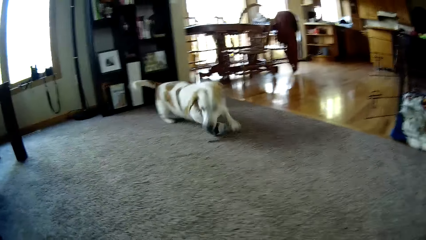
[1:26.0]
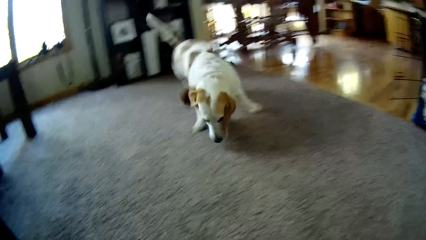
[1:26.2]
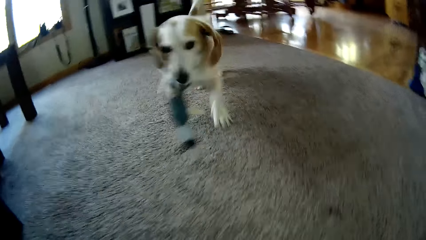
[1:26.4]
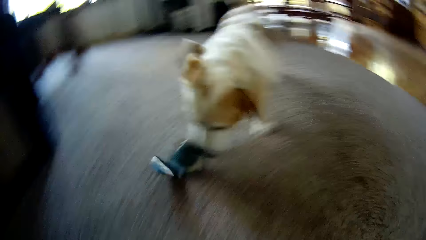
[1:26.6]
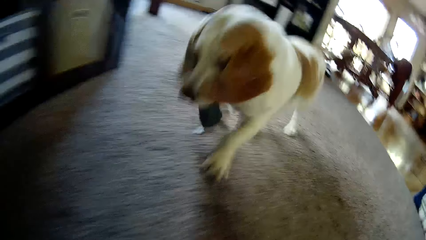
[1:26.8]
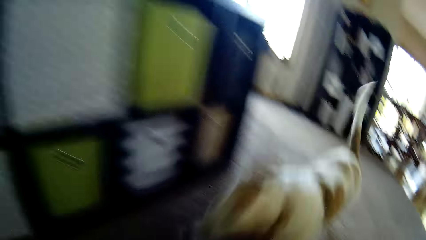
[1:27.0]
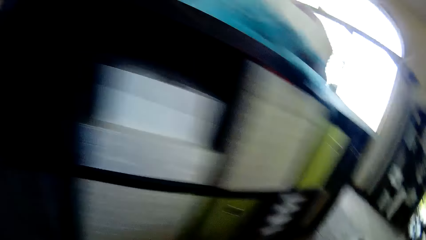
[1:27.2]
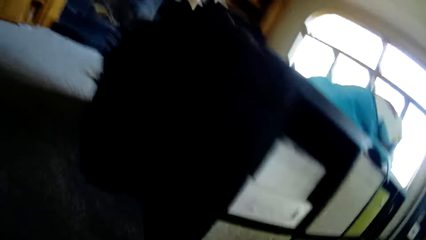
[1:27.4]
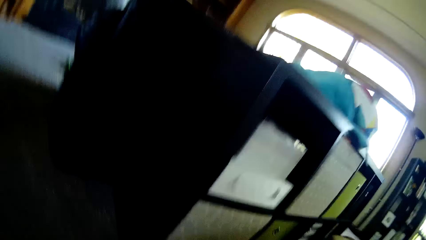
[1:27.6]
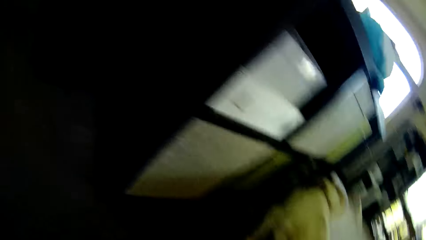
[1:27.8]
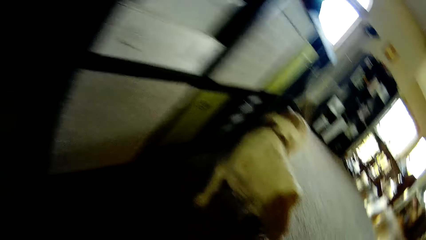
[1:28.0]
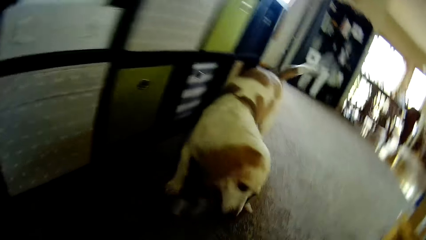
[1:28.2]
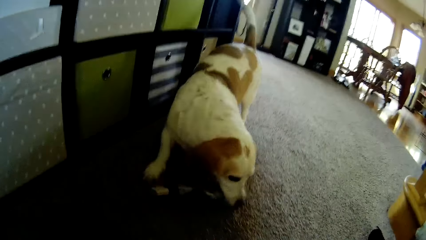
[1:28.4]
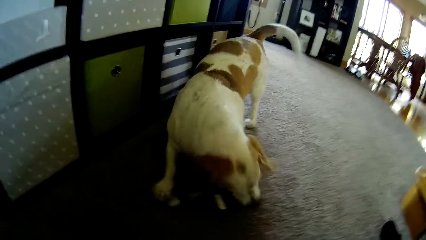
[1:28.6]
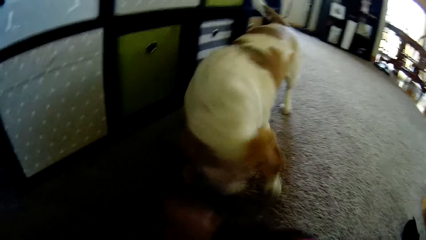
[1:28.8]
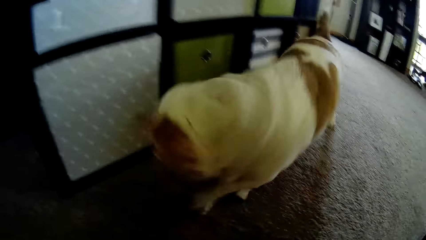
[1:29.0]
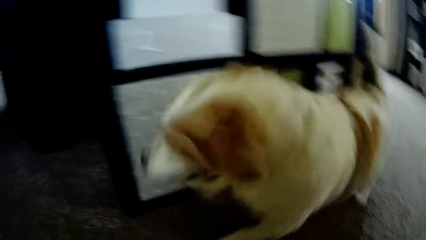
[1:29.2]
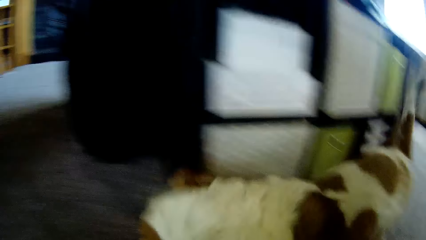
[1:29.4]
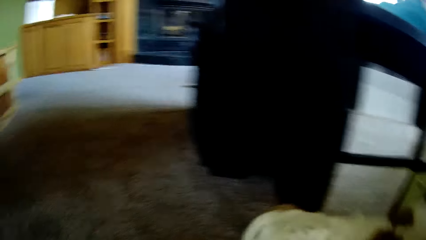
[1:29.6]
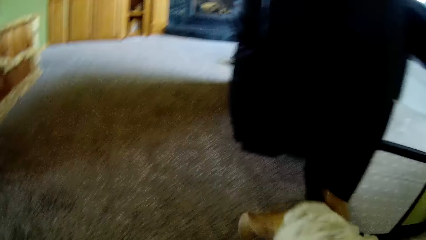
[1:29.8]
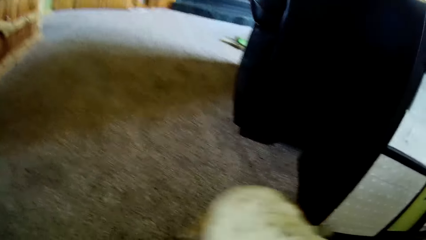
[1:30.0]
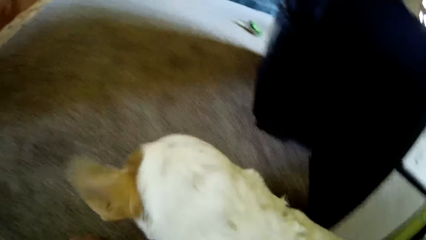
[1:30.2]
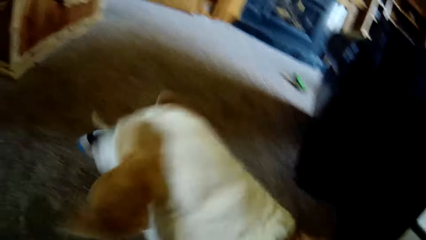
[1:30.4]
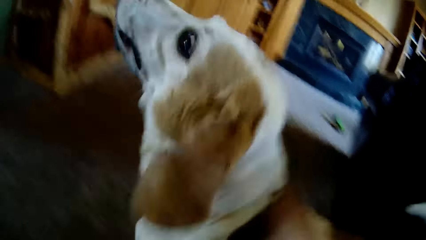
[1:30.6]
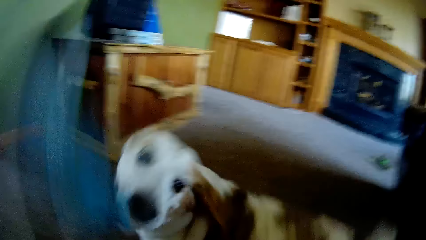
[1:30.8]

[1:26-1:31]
The dog holds the sock with his teeth. The camera wearer walks.

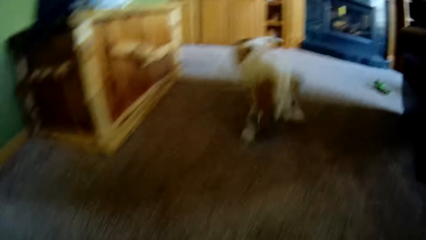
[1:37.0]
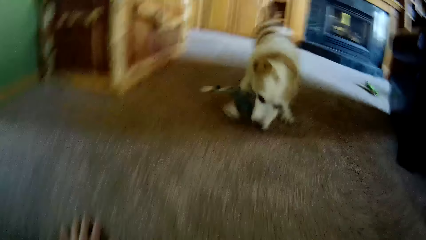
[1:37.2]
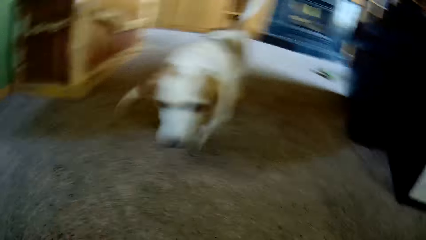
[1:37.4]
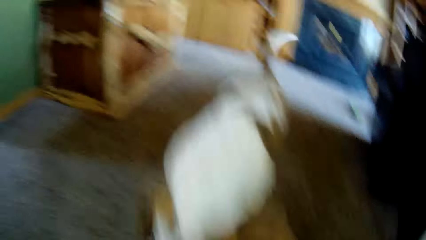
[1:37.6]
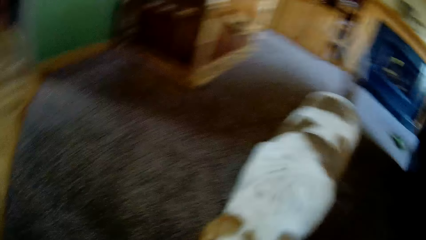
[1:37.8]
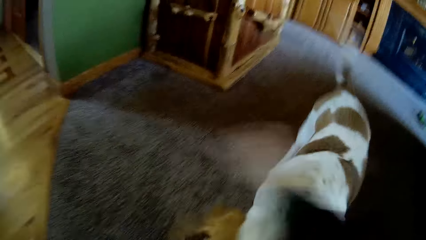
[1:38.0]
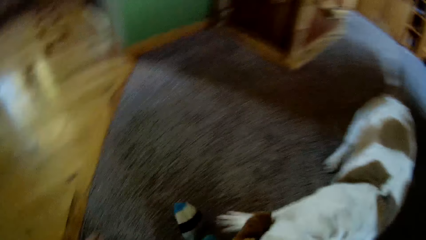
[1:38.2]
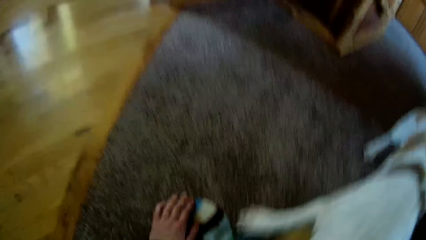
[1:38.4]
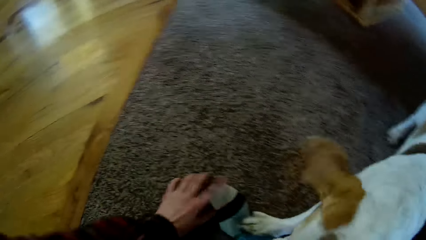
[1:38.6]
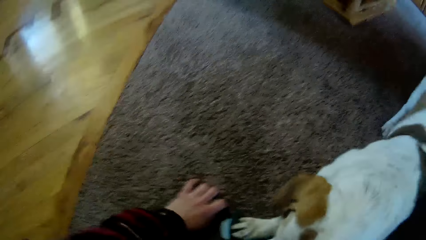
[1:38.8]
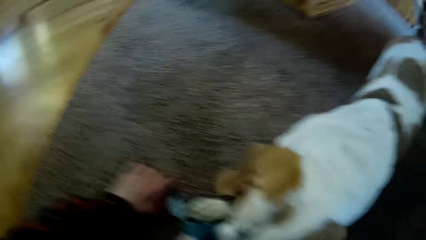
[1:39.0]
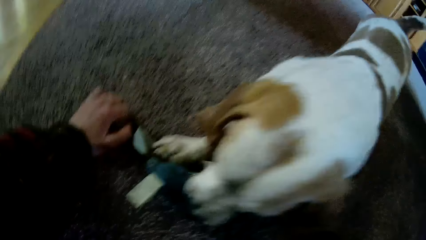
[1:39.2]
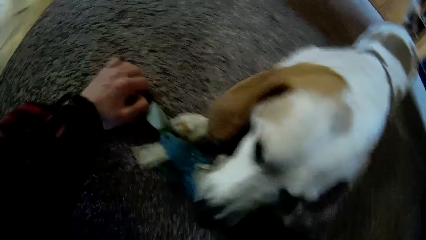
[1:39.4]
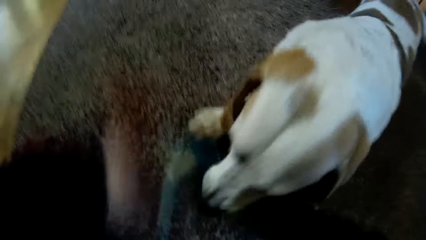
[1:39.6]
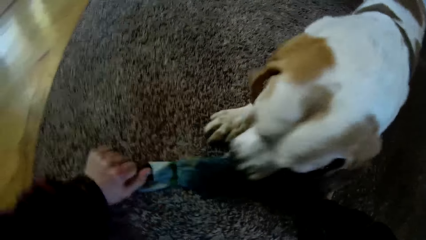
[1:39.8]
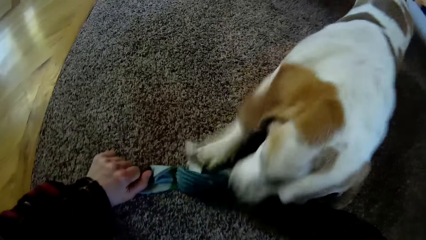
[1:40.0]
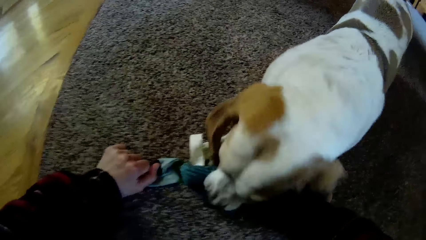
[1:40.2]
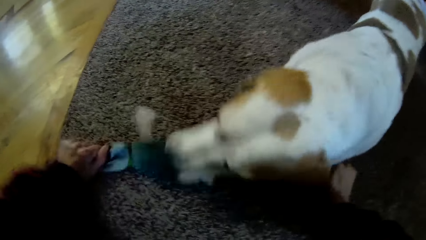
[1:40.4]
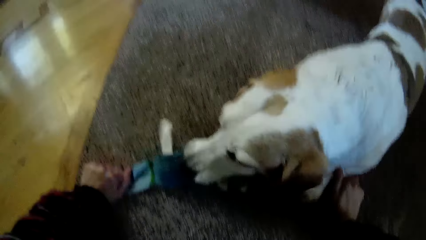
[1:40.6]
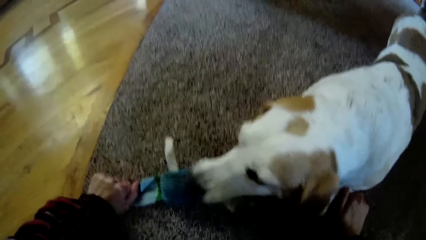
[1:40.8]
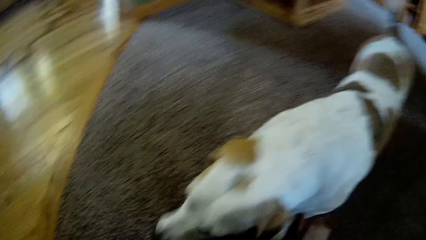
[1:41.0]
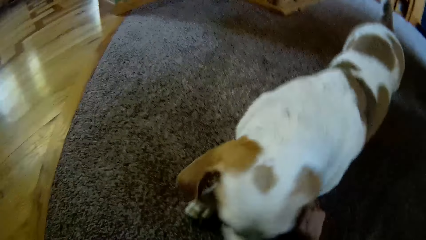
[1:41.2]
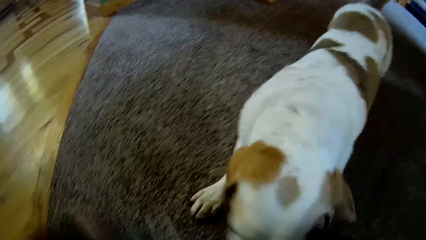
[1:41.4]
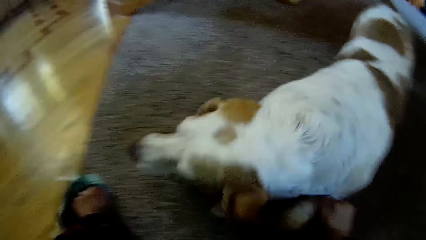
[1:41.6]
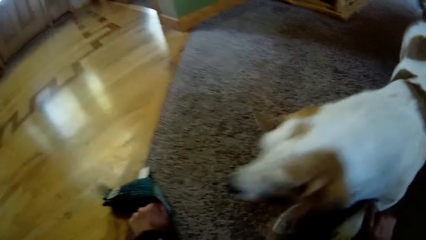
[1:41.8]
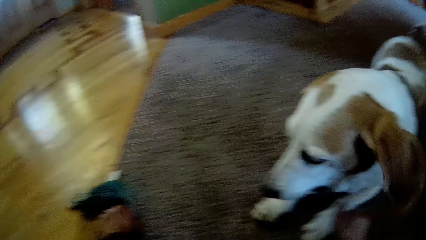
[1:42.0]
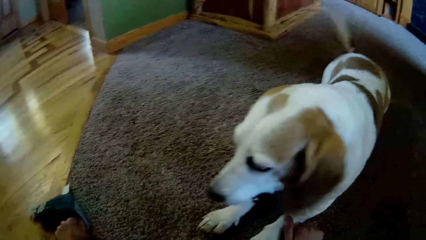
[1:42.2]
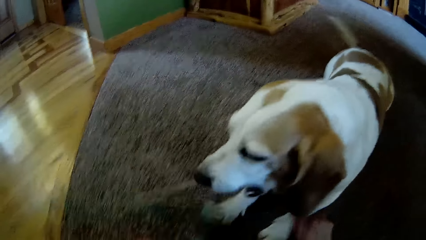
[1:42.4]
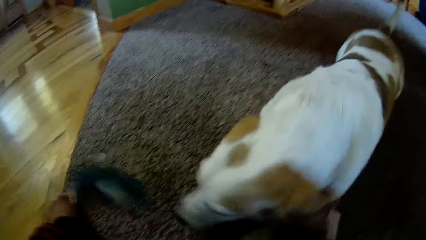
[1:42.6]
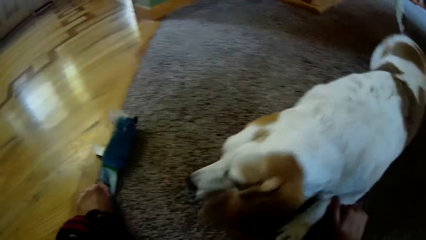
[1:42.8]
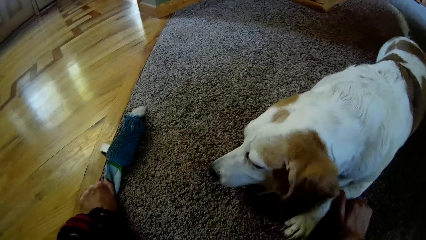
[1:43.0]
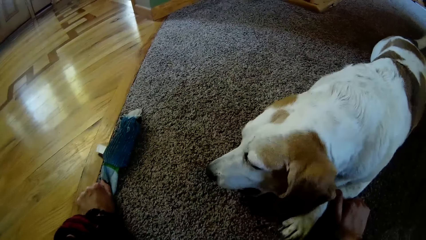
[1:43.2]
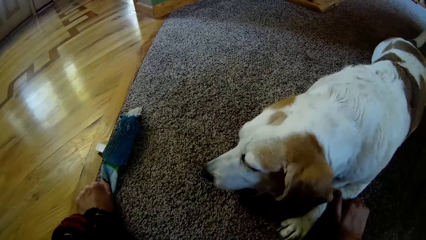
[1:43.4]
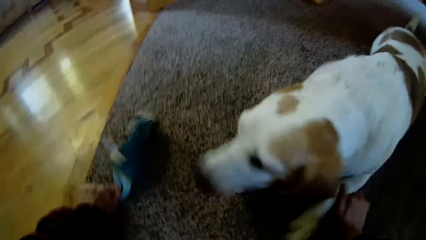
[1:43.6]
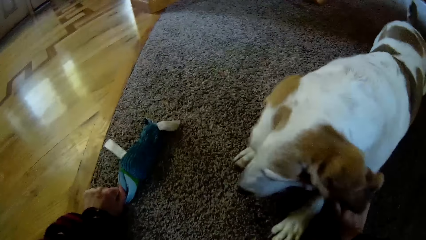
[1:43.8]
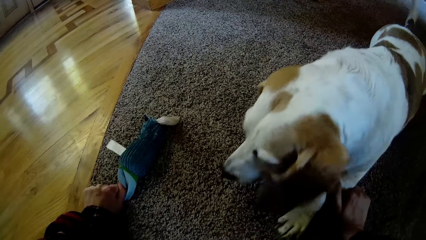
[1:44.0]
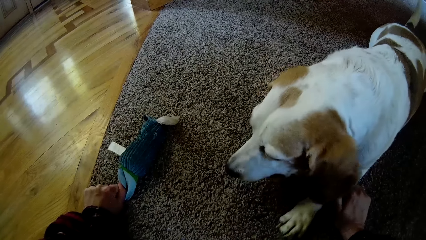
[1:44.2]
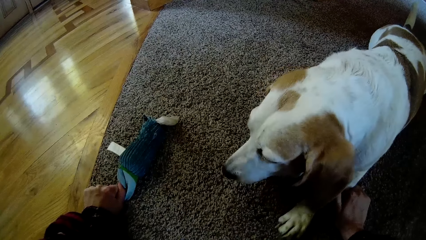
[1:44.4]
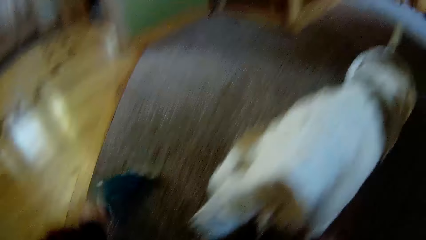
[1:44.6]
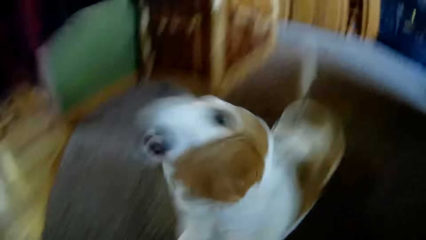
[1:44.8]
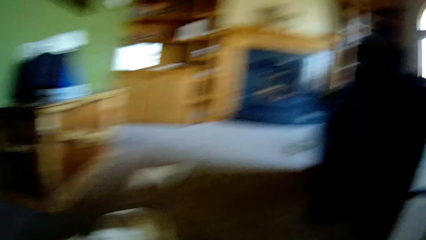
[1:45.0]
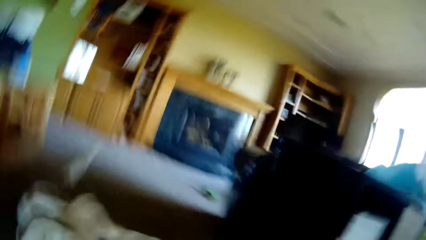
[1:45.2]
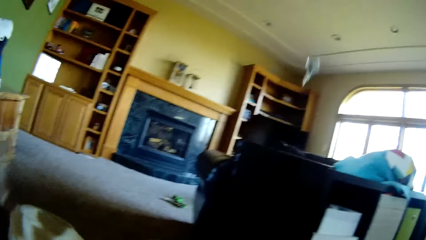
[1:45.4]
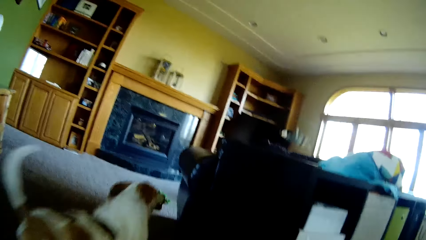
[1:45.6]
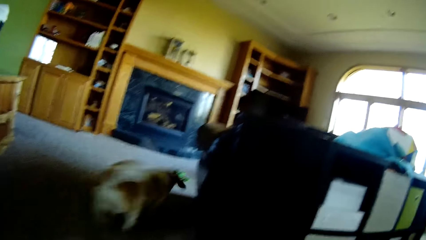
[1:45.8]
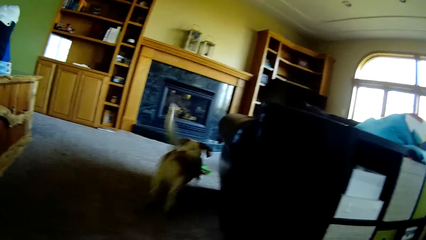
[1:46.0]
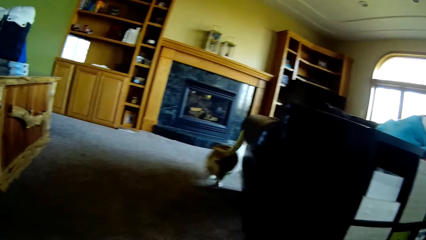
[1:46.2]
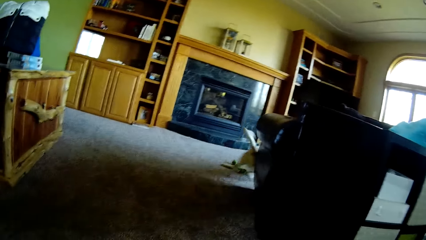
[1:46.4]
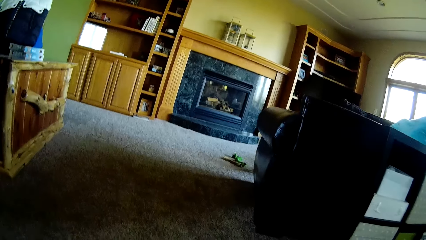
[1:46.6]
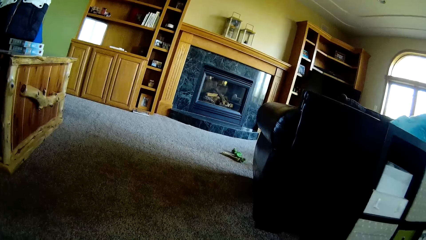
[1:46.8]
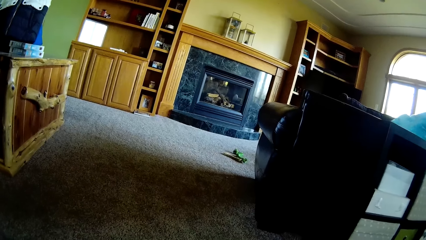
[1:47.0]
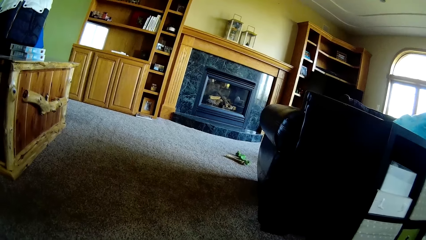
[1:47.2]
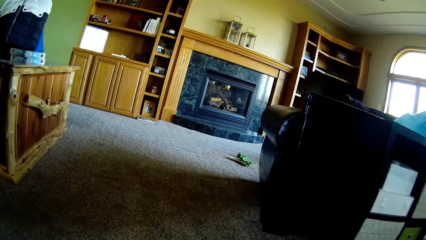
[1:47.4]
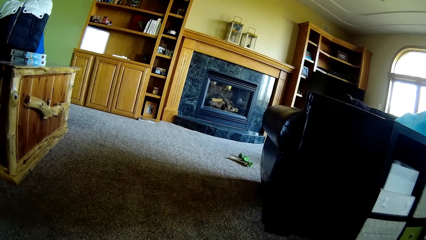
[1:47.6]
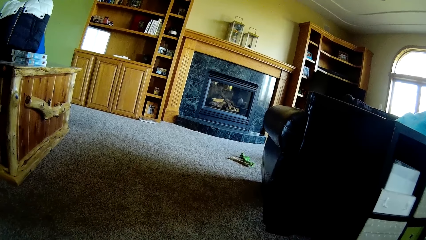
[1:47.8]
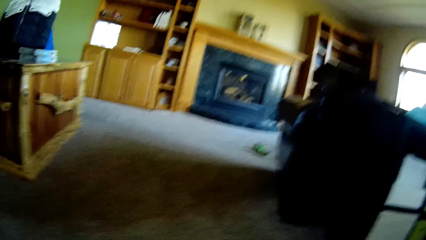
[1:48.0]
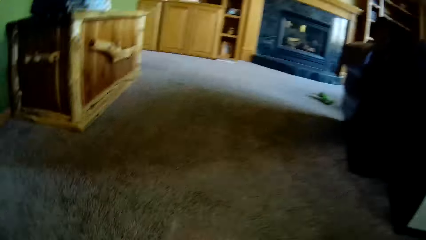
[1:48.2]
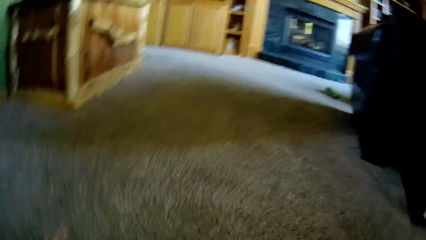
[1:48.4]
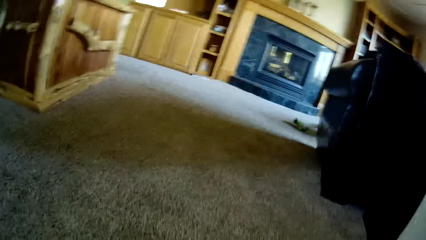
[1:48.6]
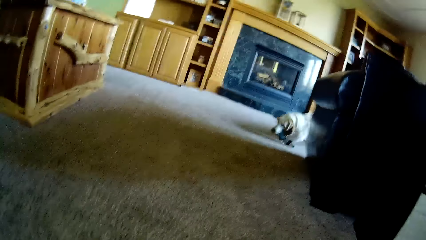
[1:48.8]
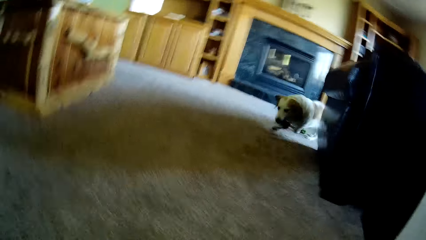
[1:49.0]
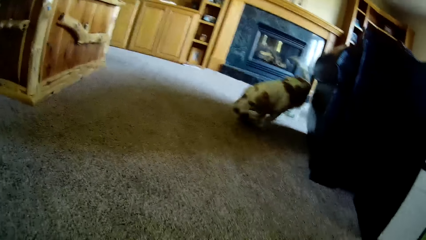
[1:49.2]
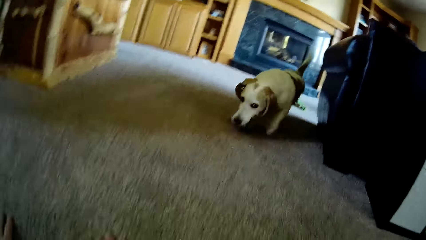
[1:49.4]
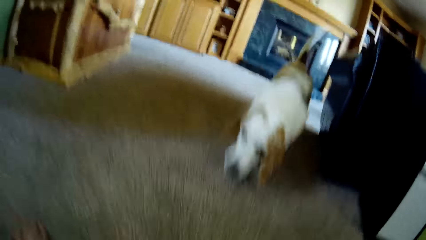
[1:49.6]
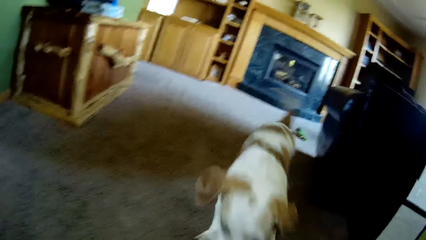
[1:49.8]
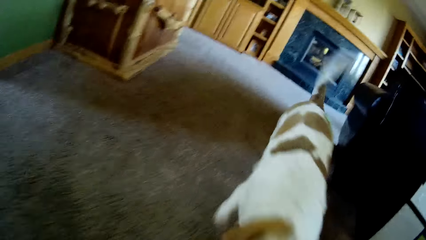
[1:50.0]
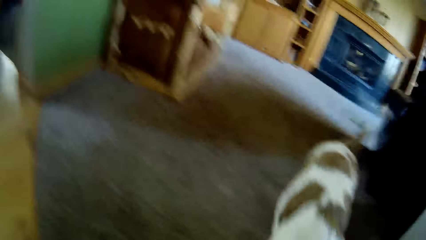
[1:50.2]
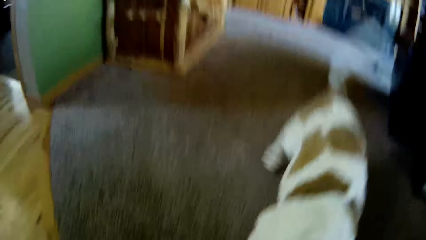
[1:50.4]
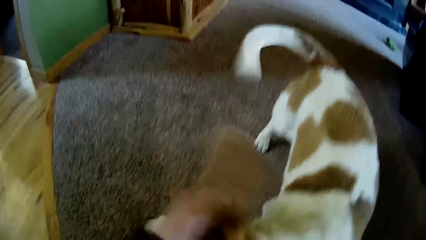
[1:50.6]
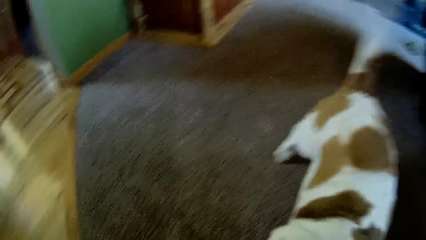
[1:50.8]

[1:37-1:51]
The camera wearer takes the sock from the dog with her left hand. She touches the dog. She plays with the dog. She throws away the sock with her right hand. She hits the floor with both hands.
